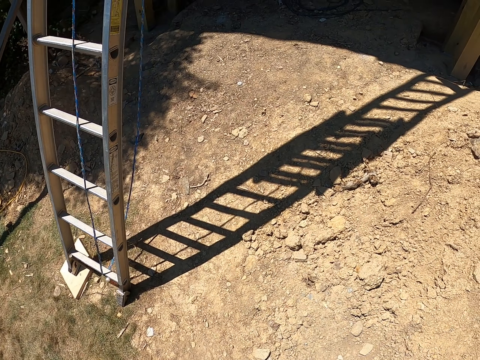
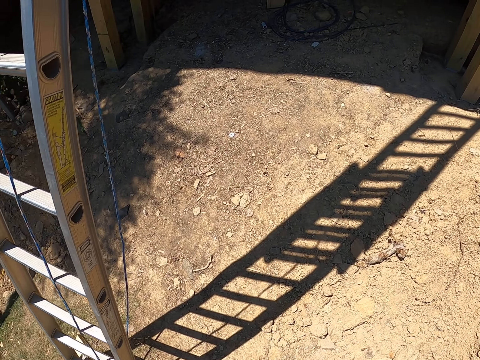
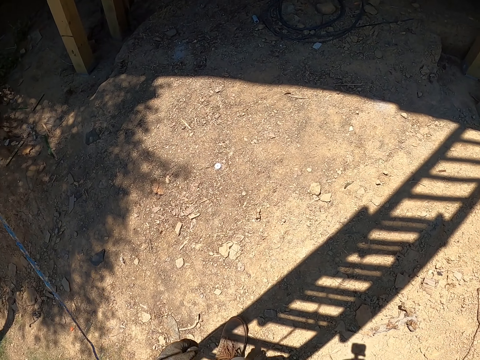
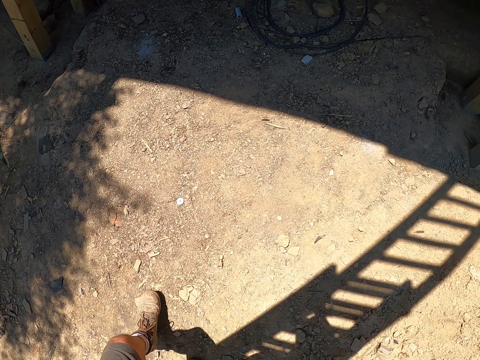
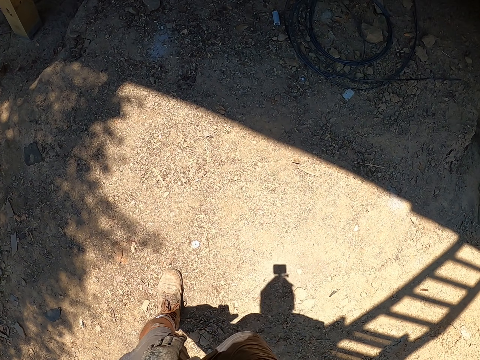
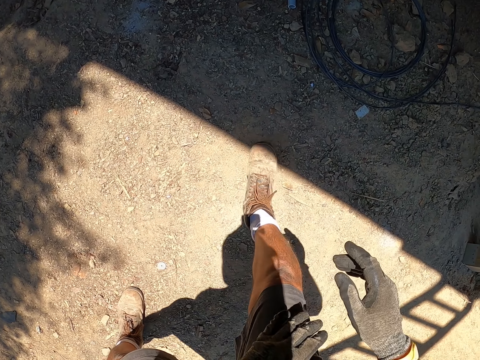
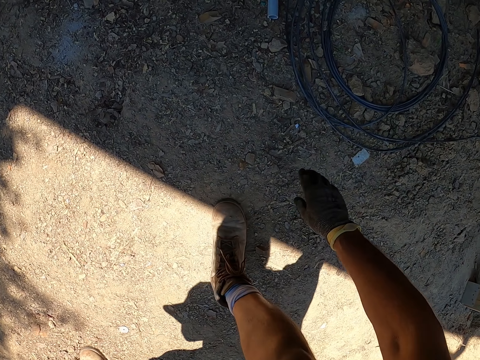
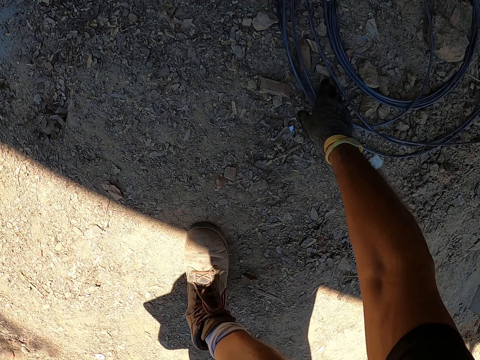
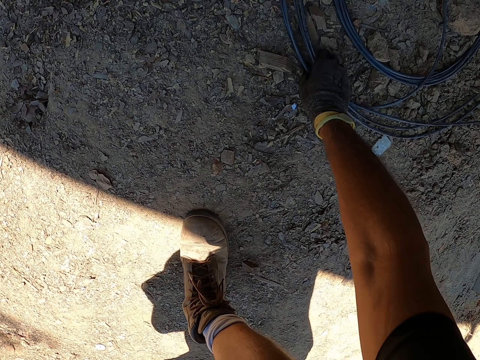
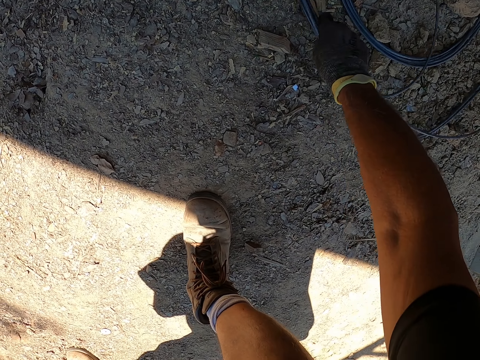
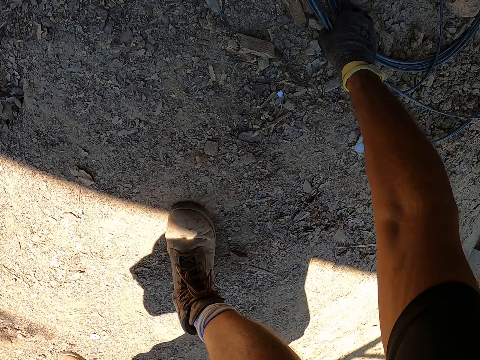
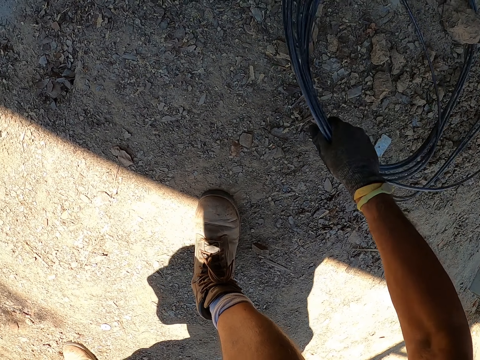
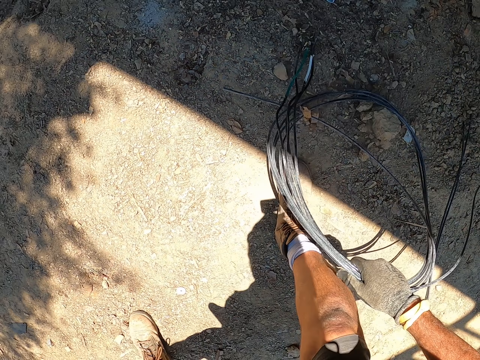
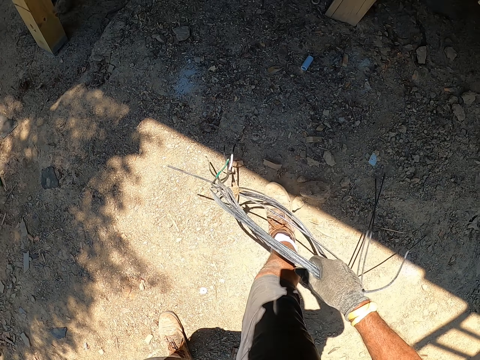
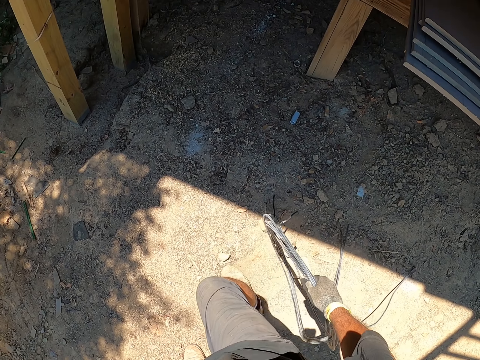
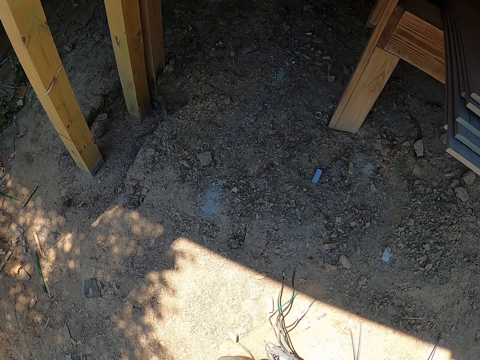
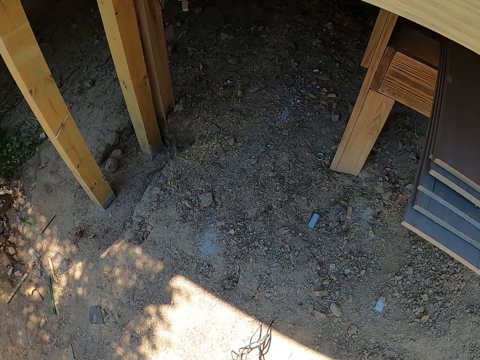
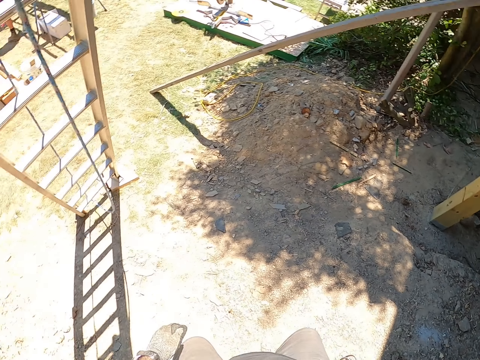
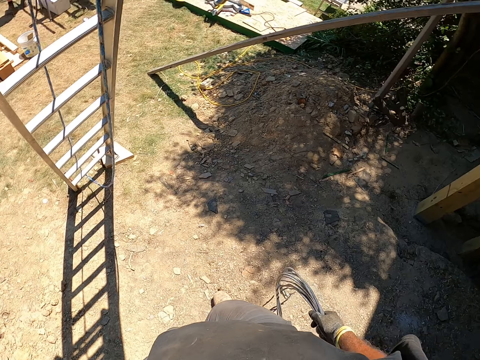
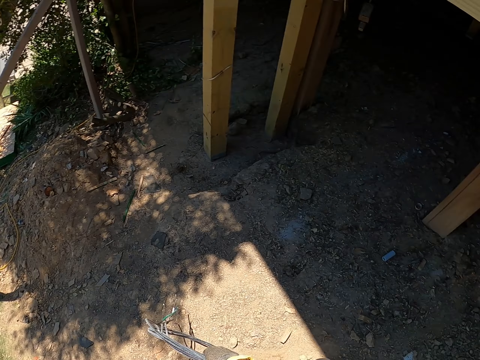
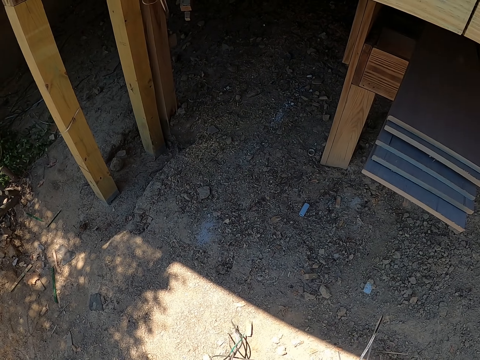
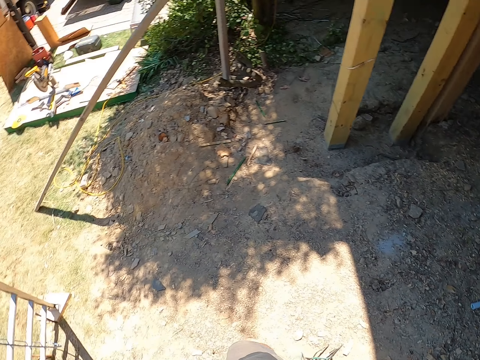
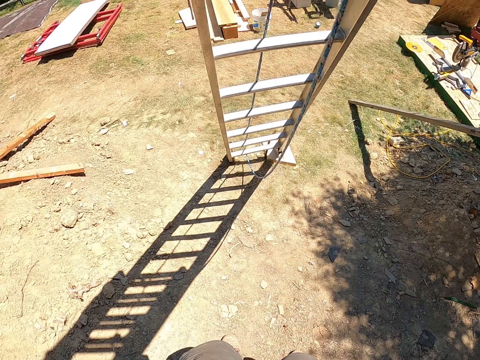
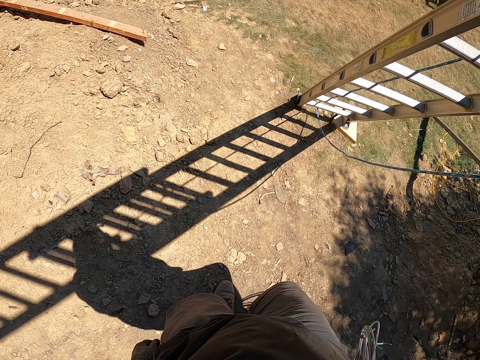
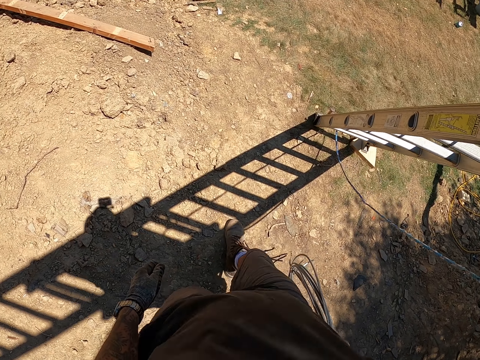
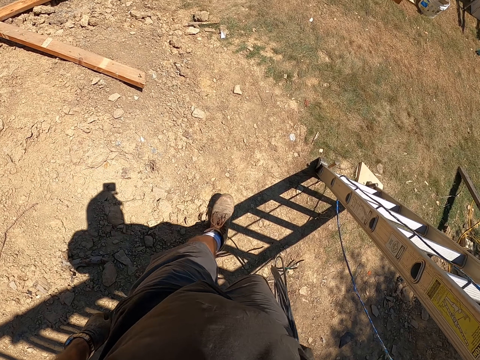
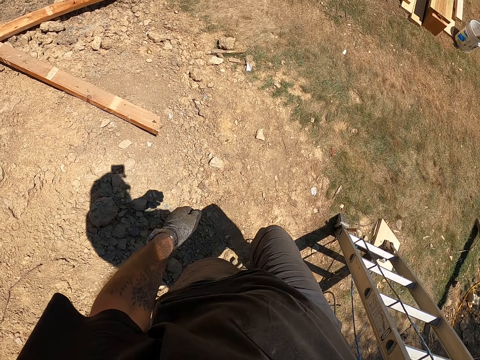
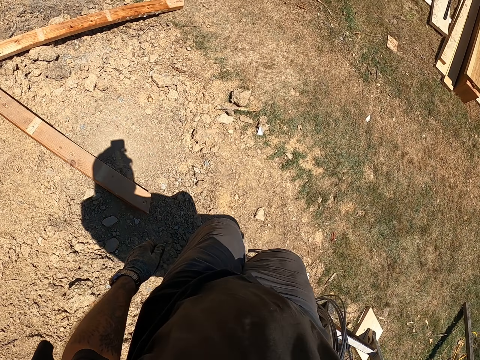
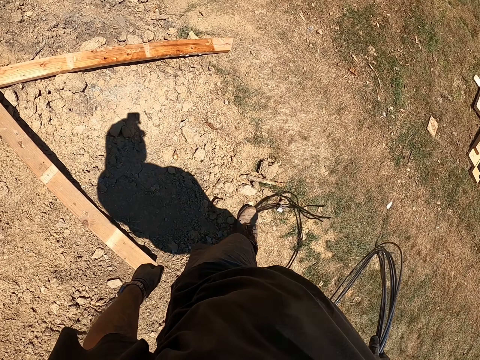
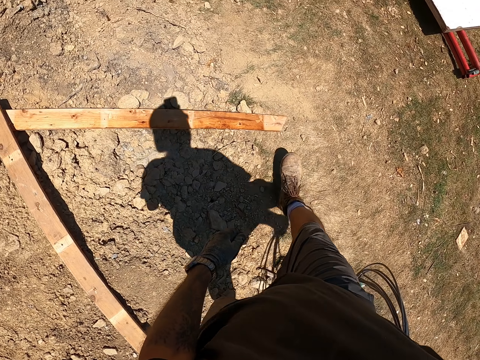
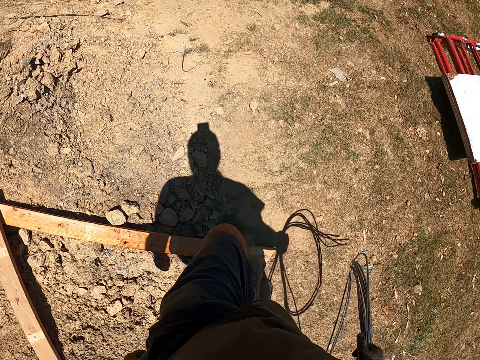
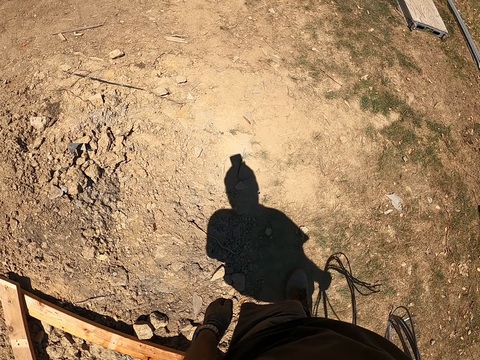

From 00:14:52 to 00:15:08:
The camera wearer picks up wire on the ground. They look around. They walk back to the work station. They walk around.

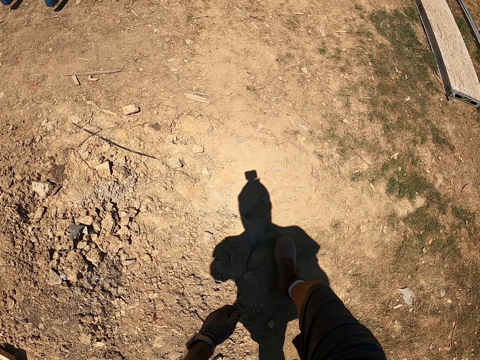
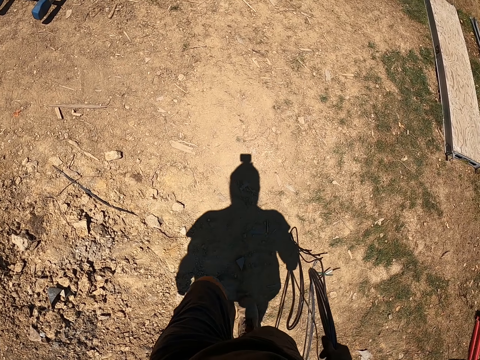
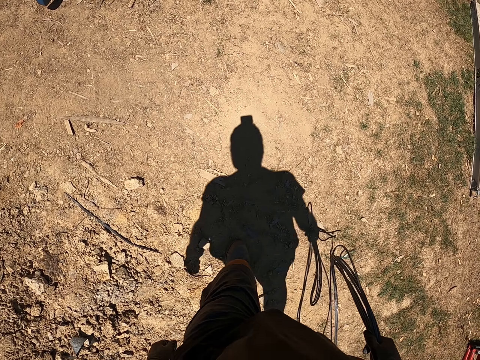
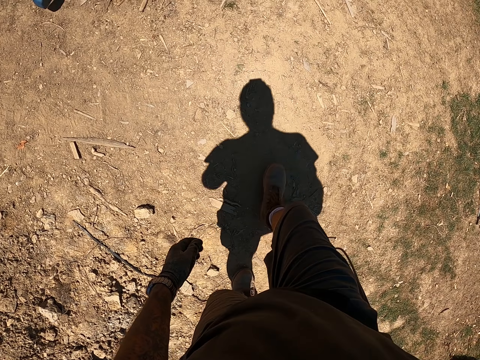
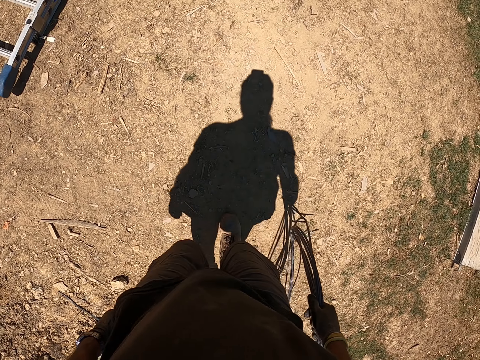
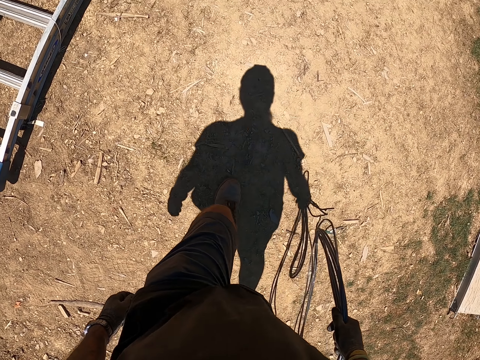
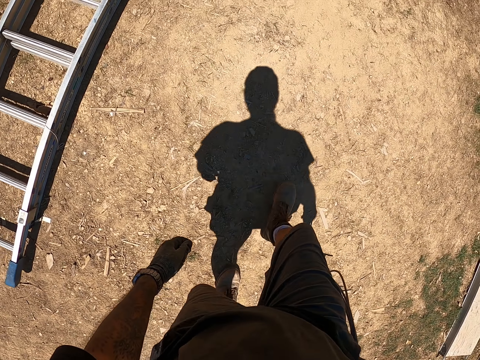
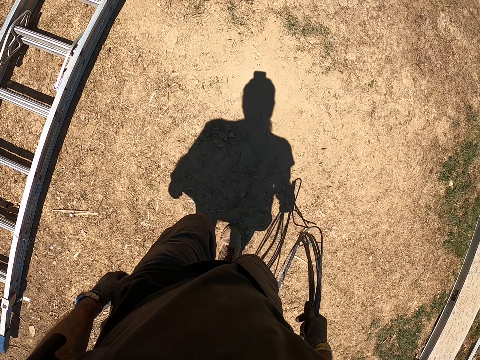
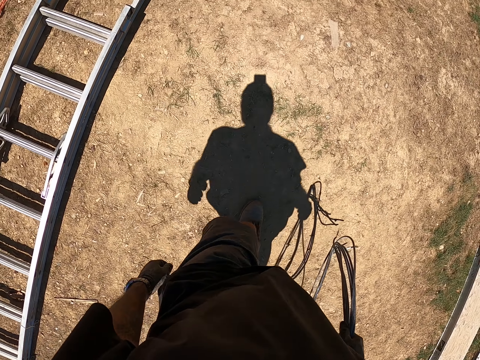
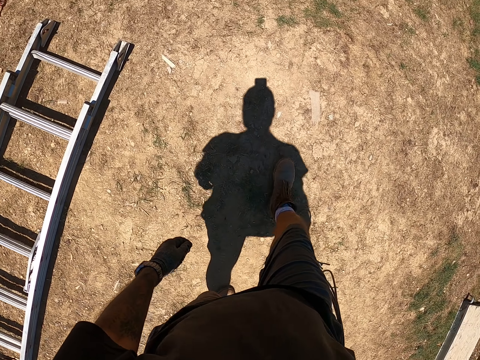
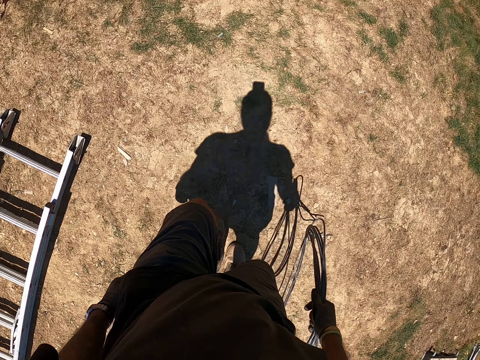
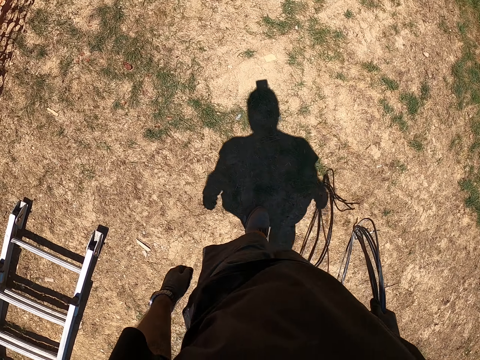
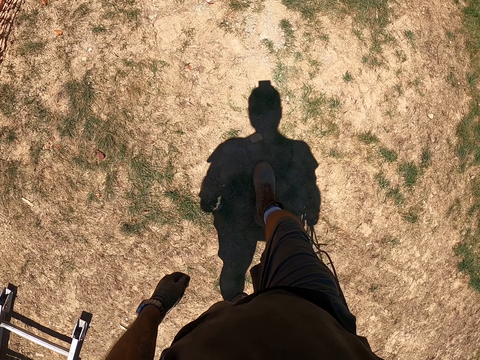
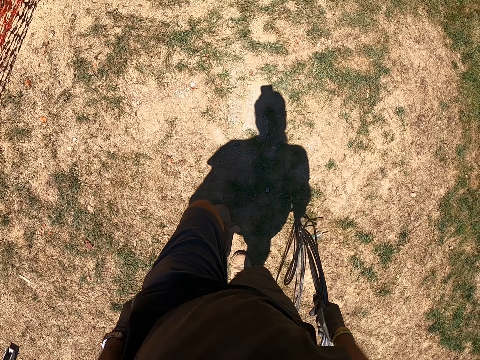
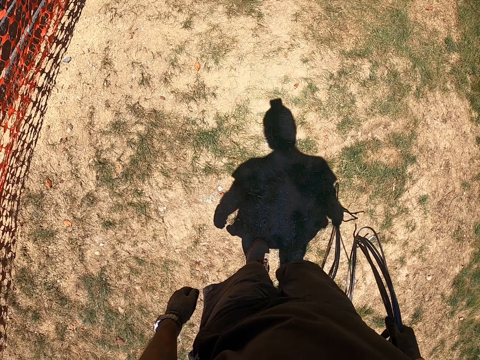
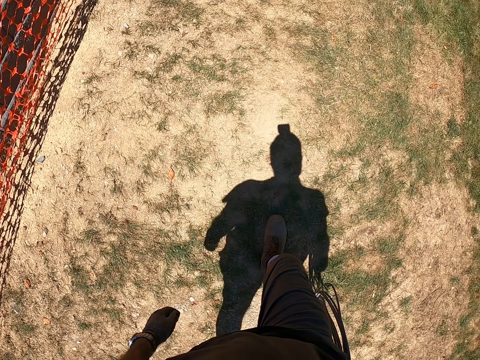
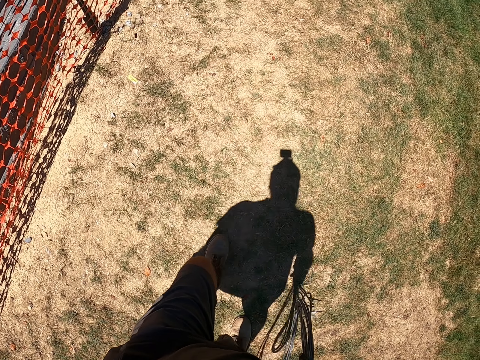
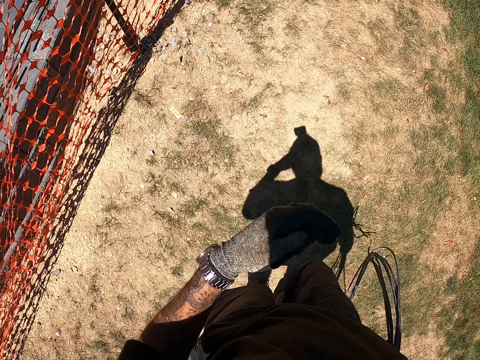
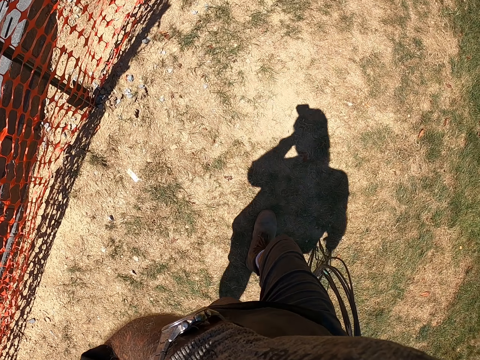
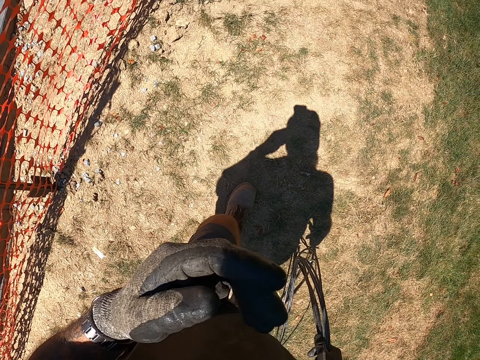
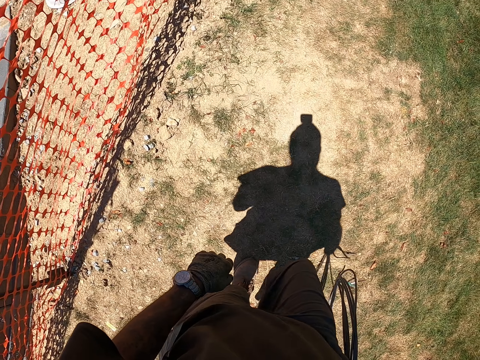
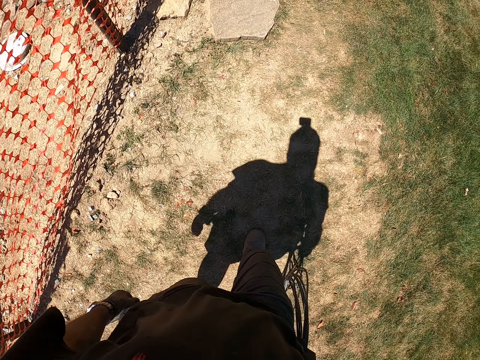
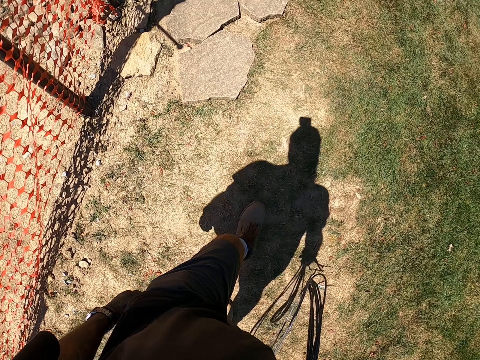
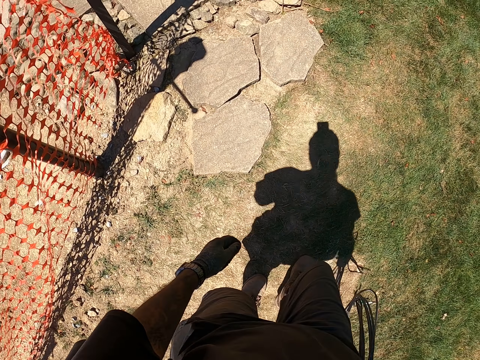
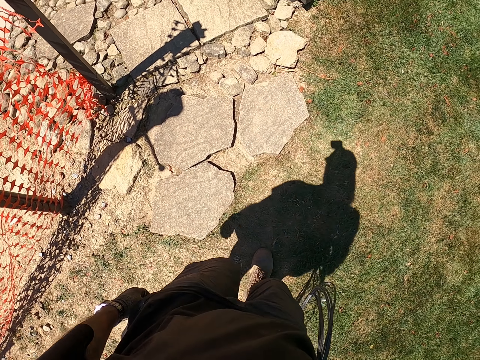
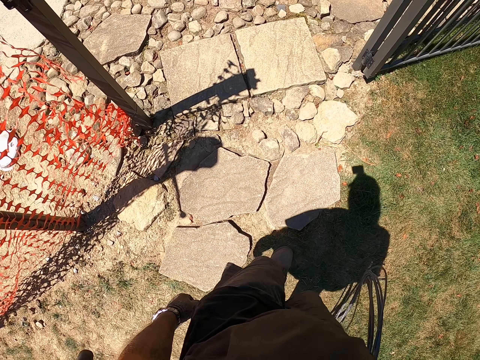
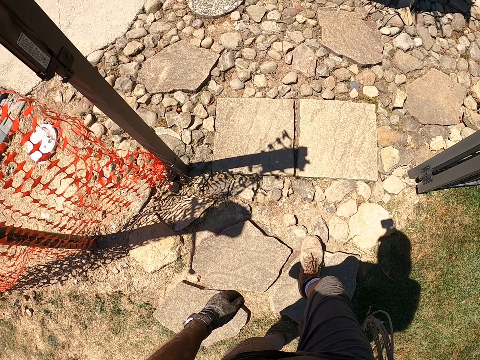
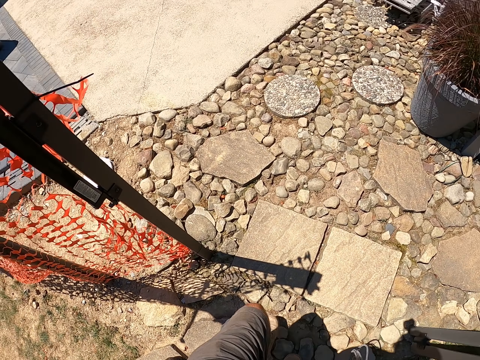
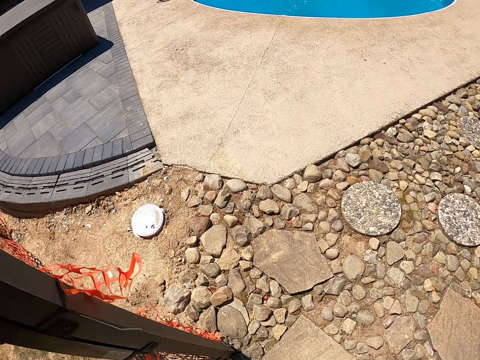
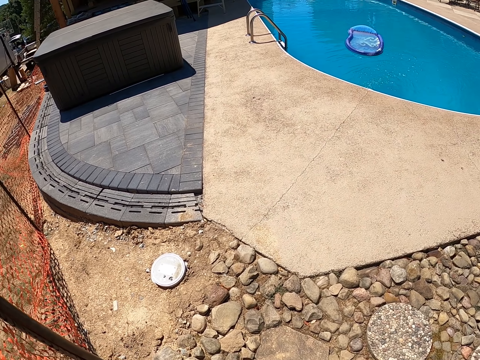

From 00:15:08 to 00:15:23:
The camera wearer scratches their face.
